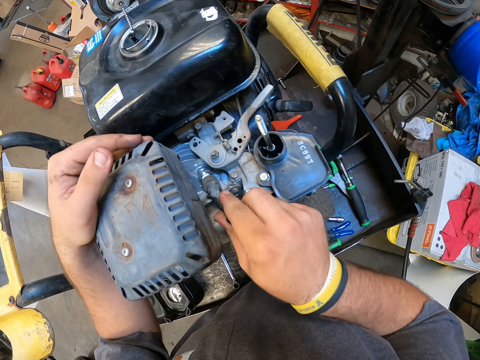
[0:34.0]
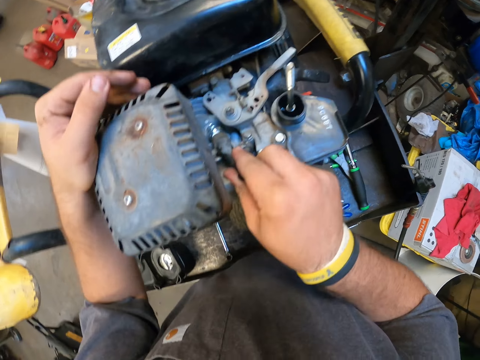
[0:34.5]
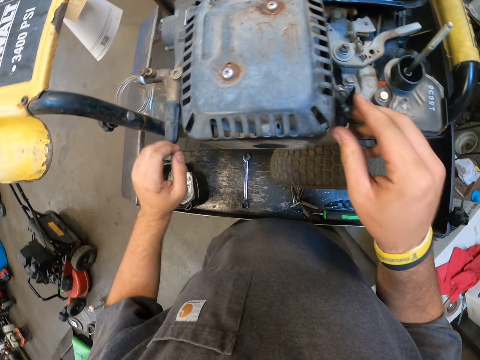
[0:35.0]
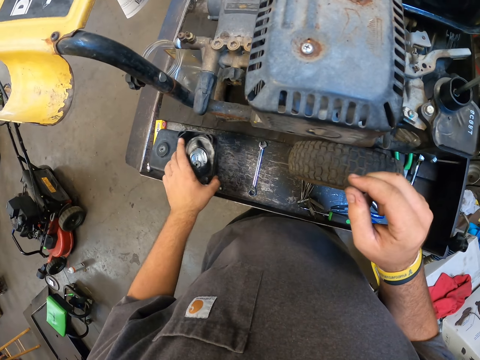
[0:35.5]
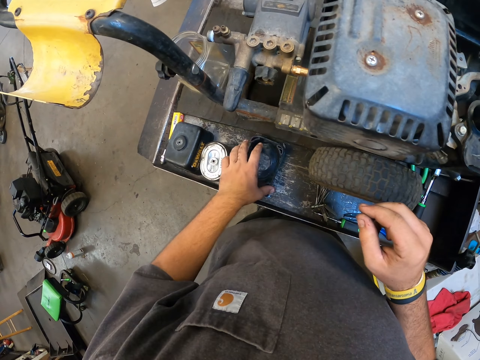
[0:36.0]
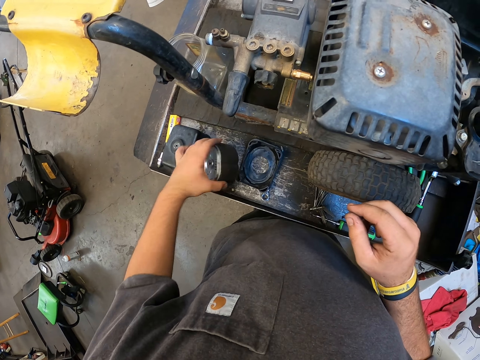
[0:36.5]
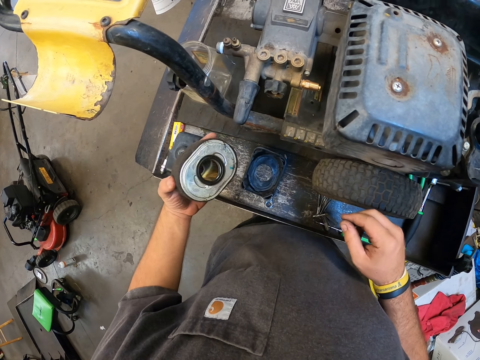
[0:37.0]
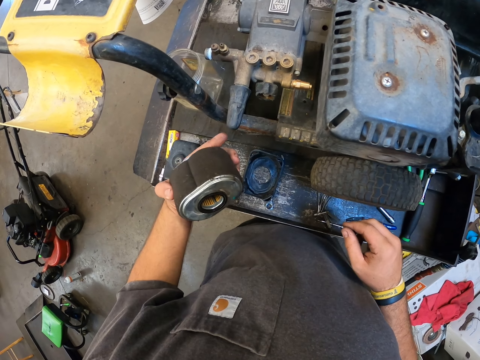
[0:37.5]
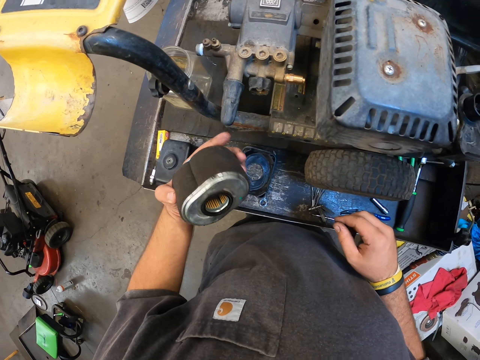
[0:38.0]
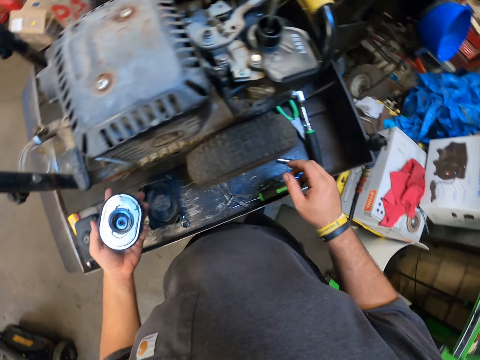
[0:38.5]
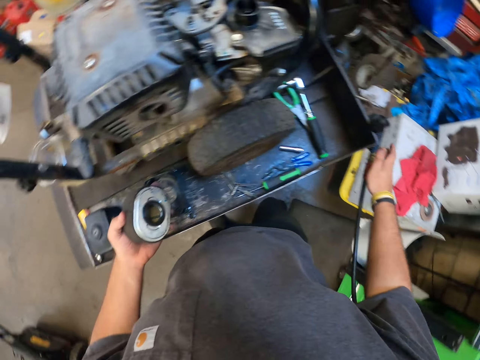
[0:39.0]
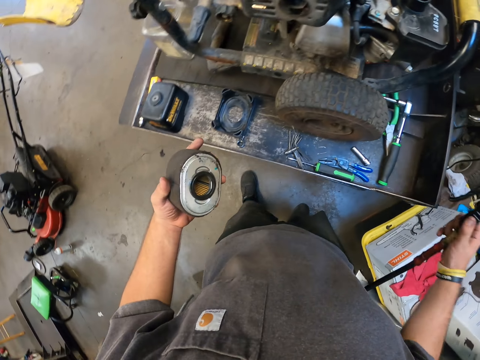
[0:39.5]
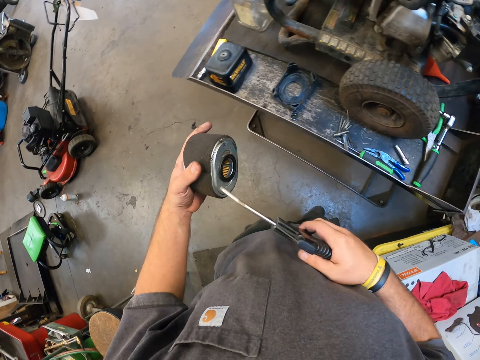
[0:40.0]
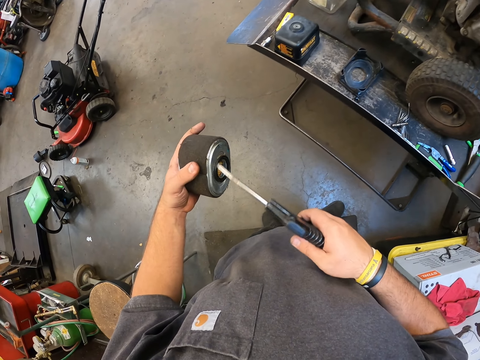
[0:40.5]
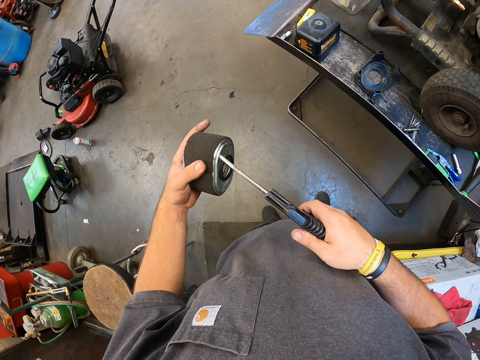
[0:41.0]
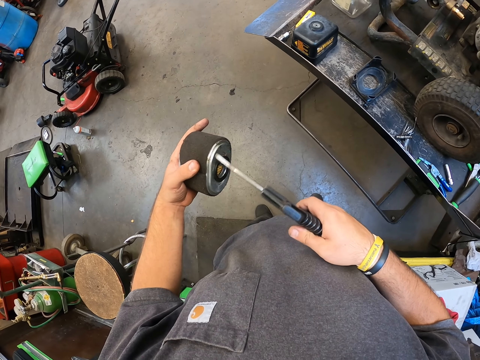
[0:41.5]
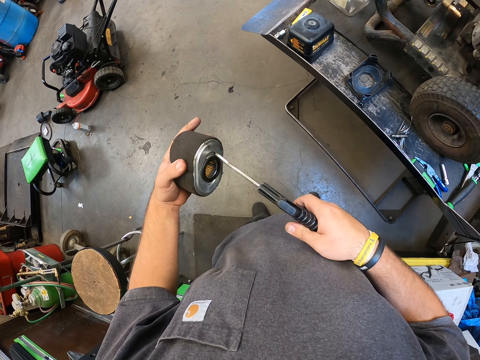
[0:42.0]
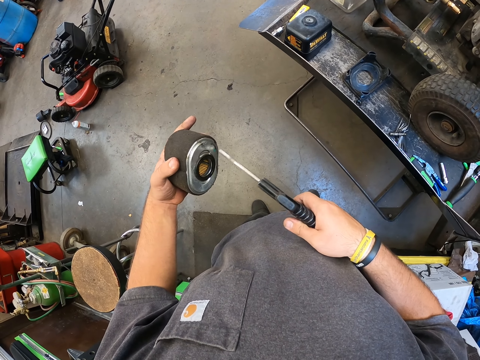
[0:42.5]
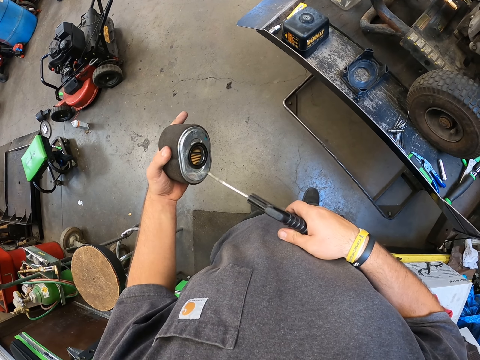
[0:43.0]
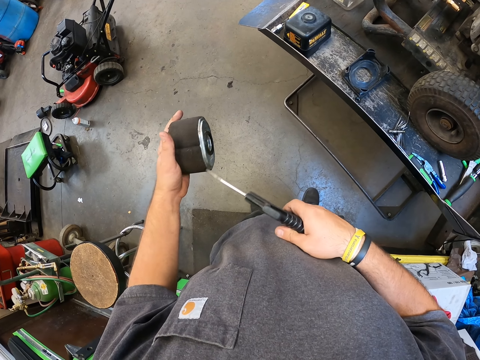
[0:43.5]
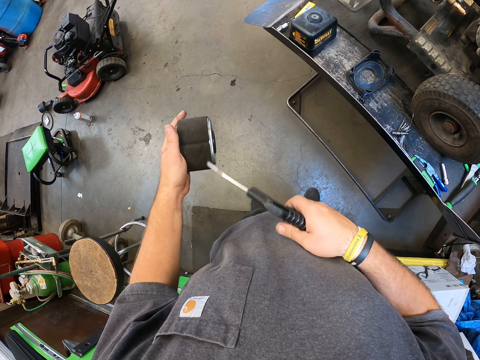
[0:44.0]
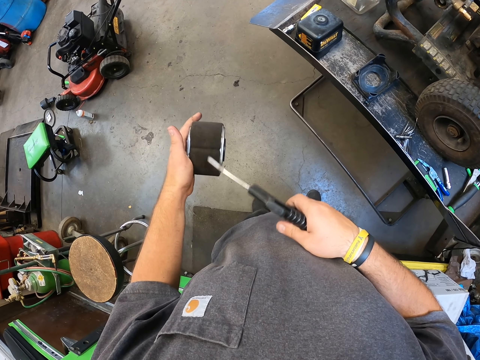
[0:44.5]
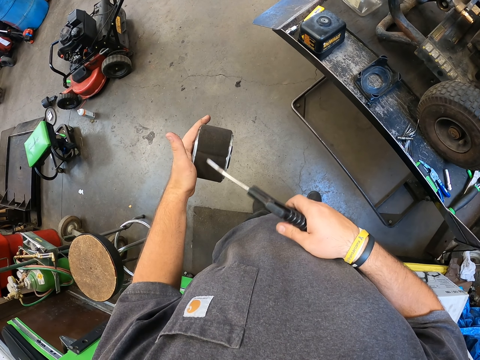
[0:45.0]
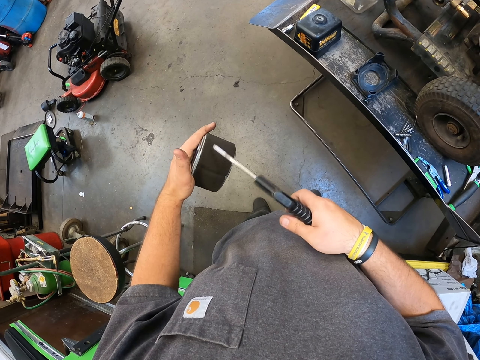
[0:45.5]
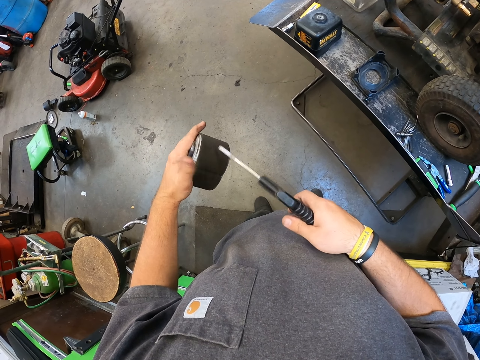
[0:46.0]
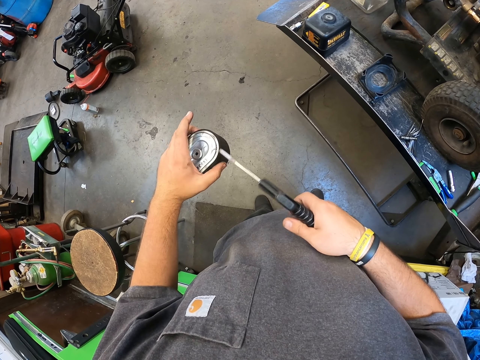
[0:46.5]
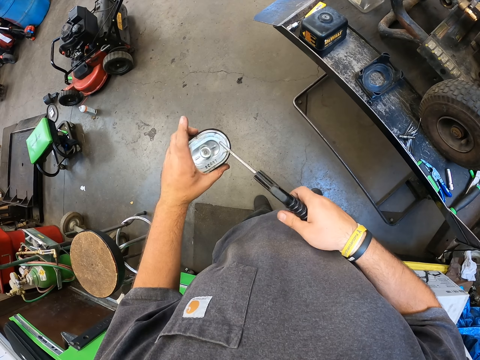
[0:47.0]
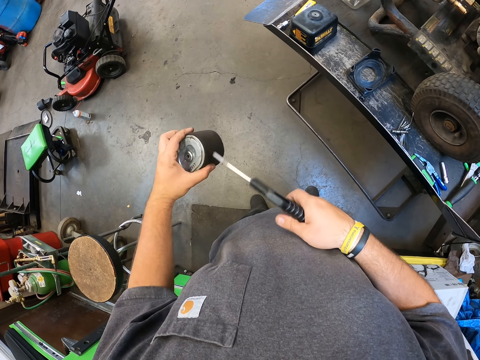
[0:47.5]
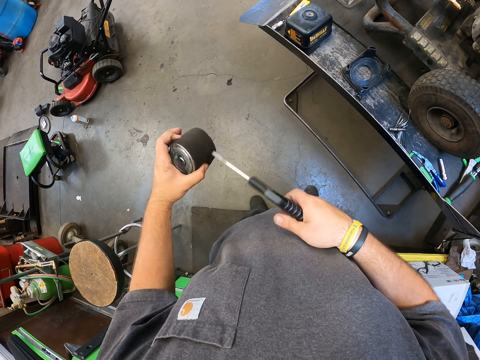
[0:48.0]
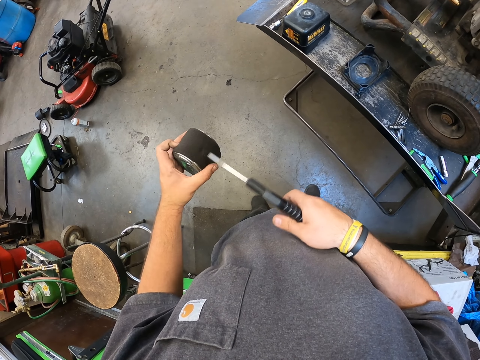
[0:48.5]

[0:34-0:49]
The camera wearer touches the bearing cover. They check the O-ring. They pick up the fuel dispensing. They spray the filter or O-ring with a spray gun.

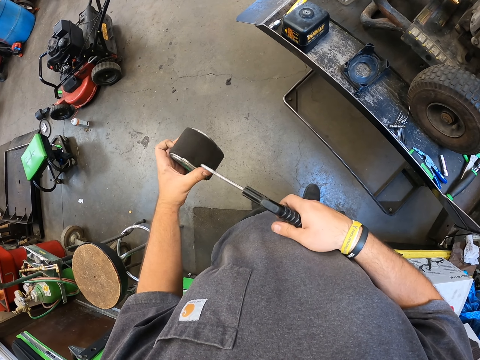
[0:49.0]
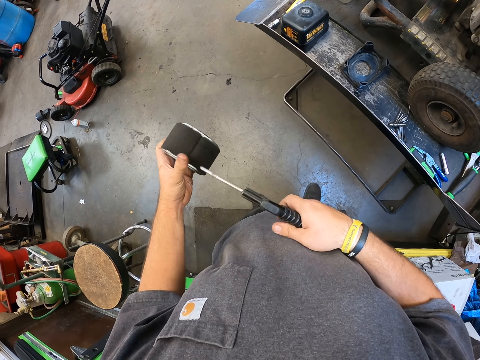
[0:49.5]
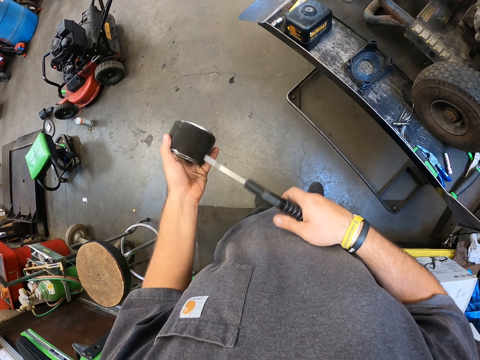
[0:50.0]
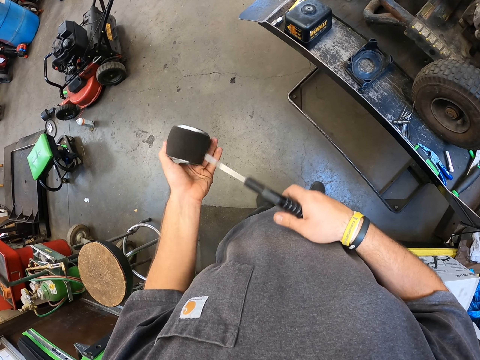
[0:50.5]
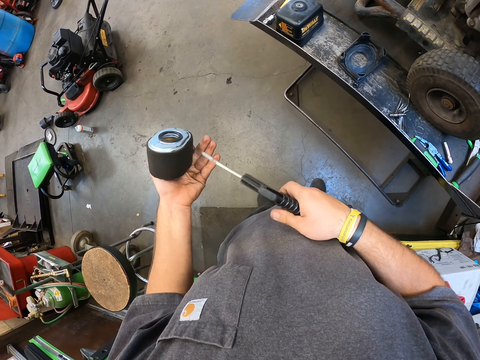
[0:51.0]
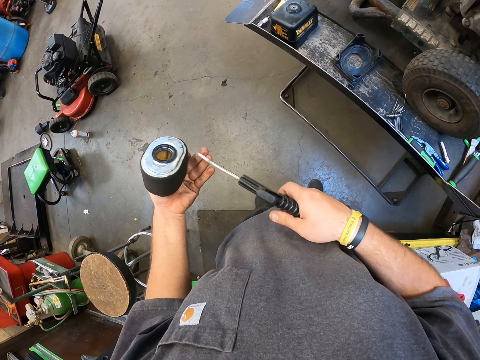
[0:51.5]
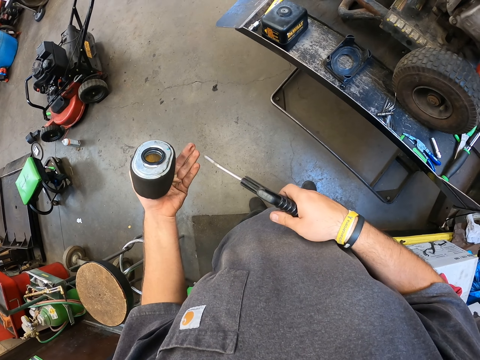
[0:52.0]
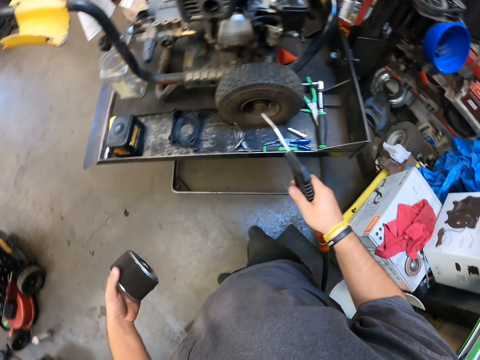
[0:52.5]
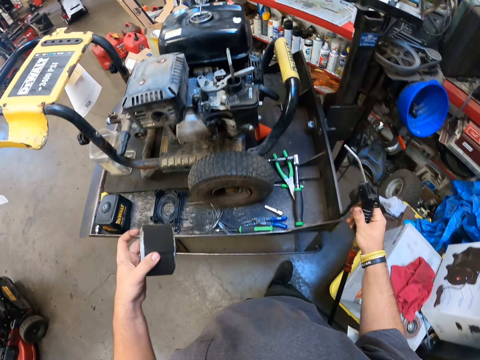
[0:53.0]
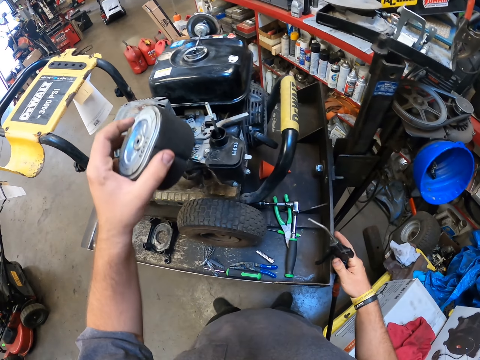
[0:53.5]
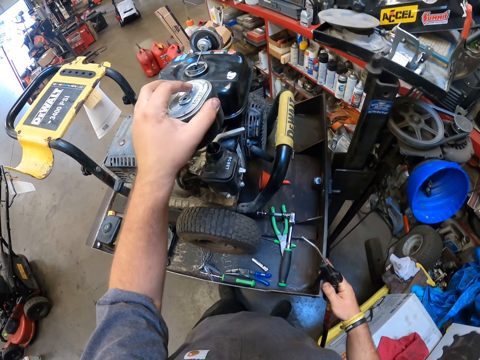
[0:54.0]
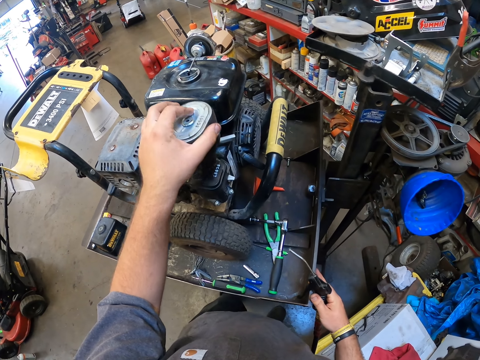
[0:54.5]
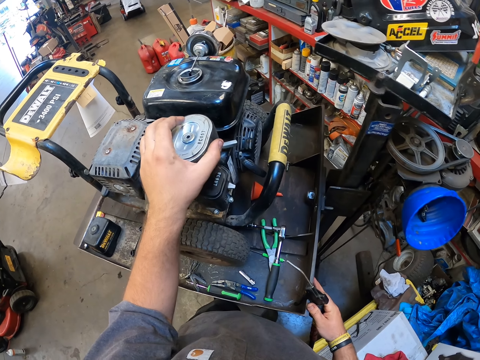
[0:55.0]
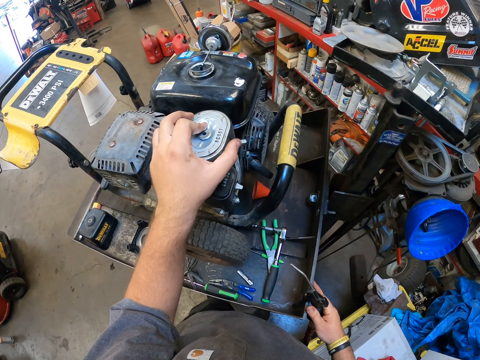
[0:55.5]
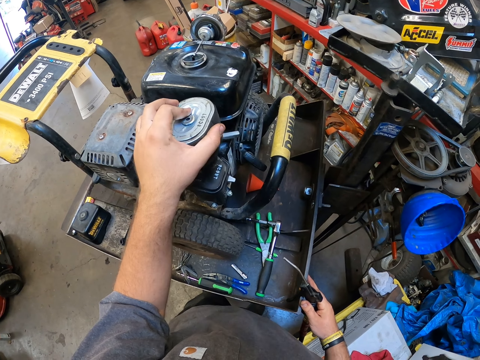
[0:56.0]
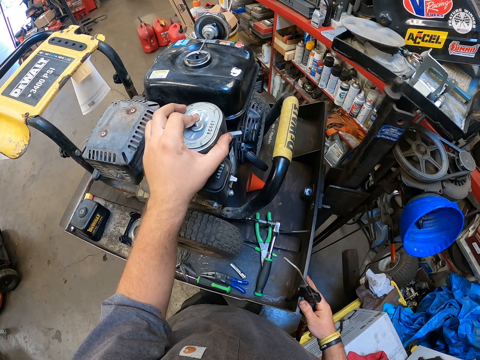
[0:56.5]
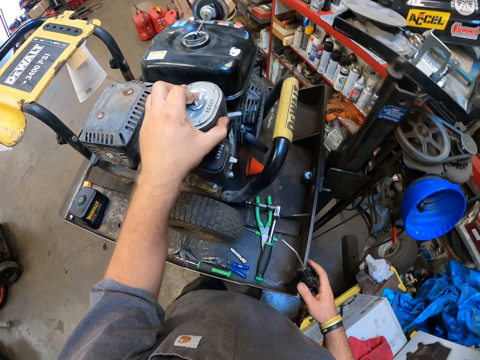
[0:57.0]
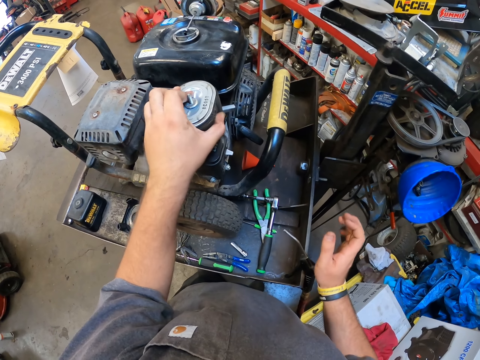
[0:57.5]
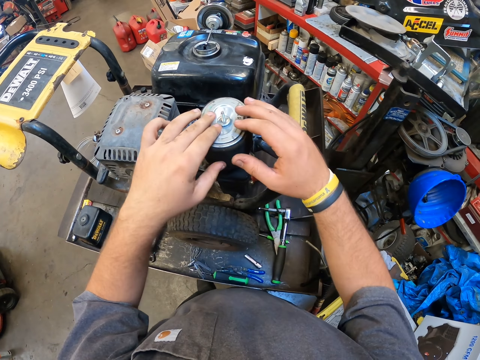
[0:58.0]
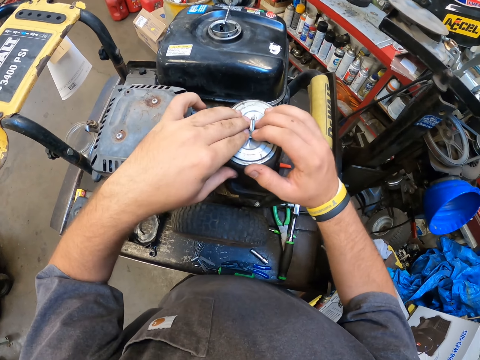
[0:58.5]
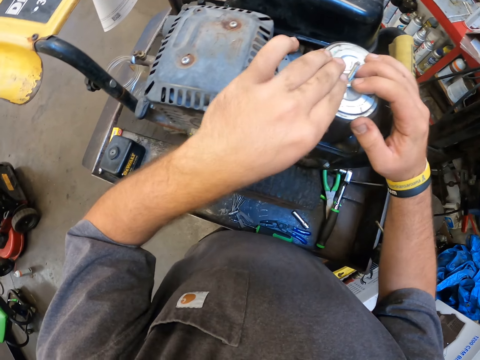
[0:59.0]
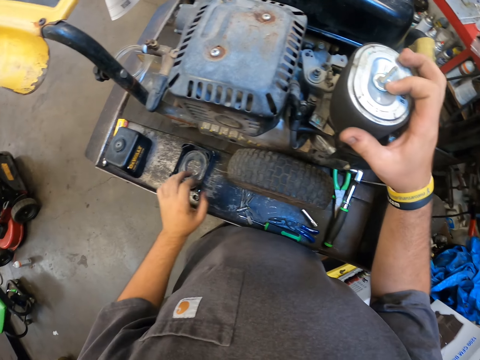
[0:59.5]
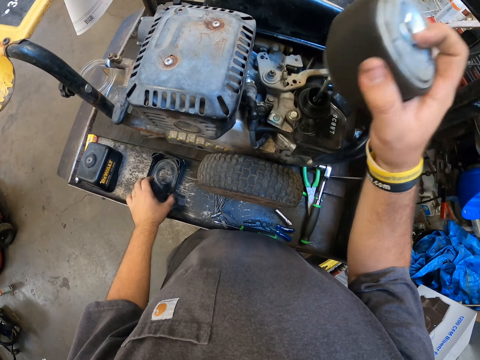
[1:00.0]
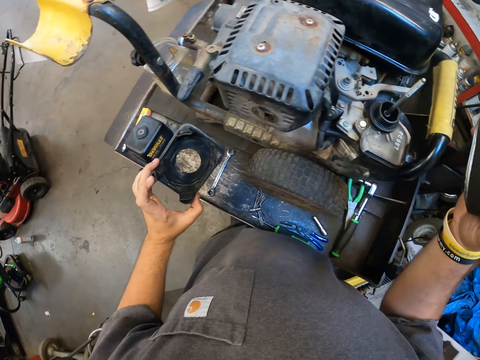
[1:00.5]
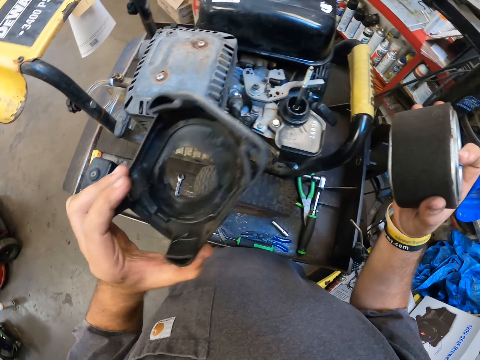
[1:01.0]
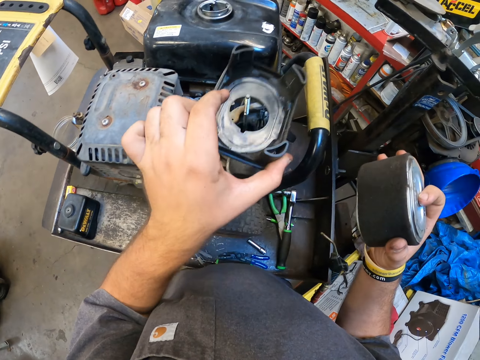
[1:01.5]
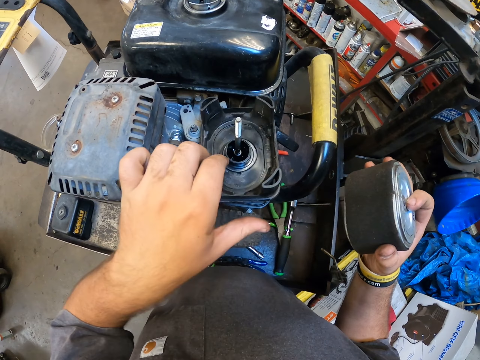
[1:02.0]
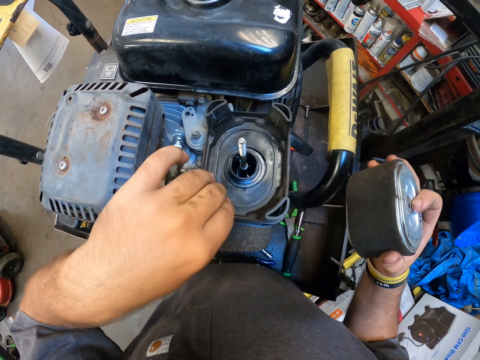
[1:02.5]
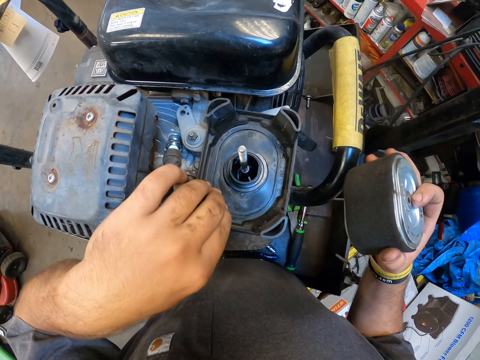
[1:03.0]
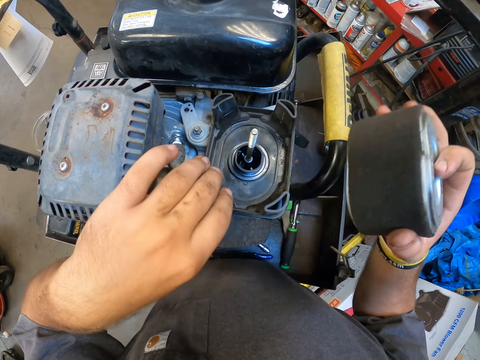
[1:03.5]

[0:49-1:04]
The camera wearer puts the O-ring in the pressure washer. They fix the filter. They put the bearing cover in the pressure washer.
